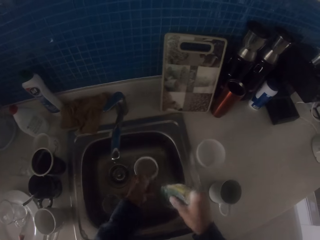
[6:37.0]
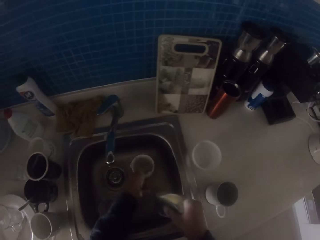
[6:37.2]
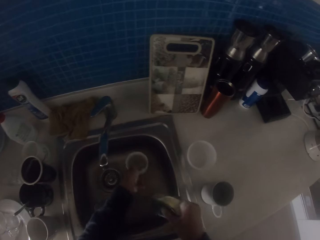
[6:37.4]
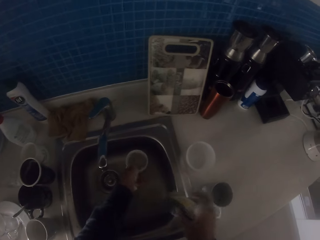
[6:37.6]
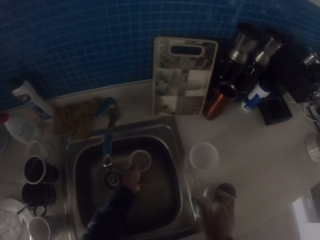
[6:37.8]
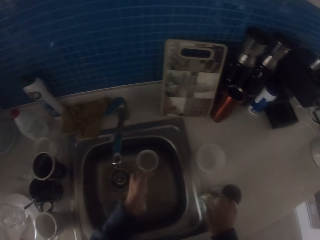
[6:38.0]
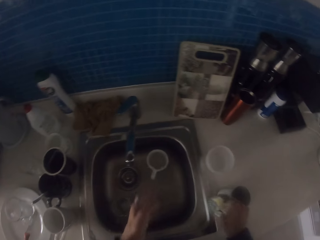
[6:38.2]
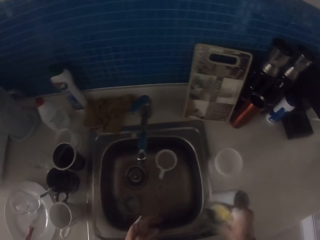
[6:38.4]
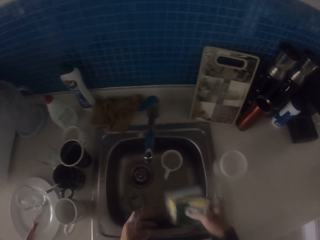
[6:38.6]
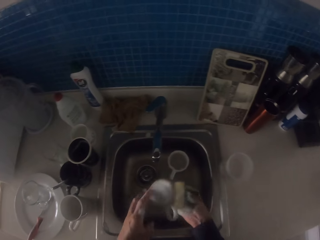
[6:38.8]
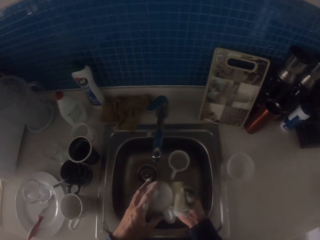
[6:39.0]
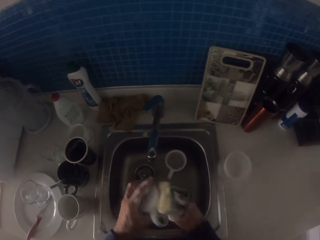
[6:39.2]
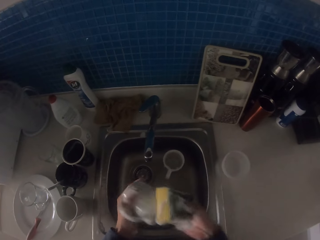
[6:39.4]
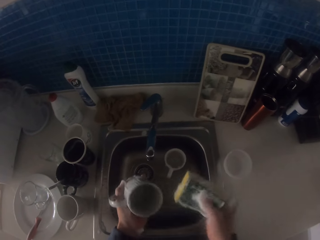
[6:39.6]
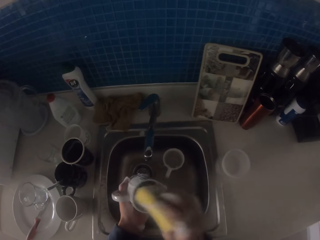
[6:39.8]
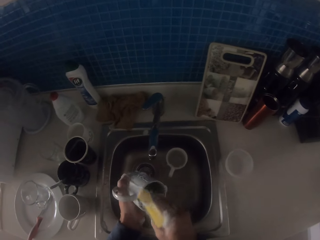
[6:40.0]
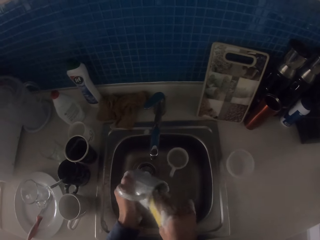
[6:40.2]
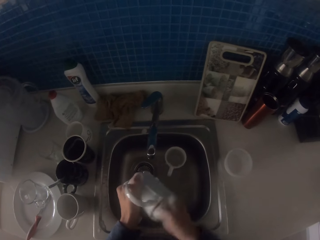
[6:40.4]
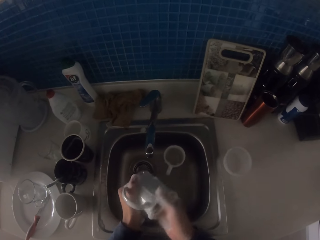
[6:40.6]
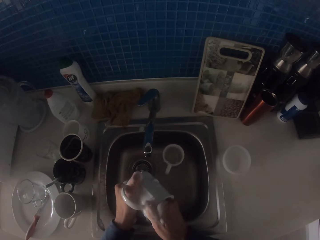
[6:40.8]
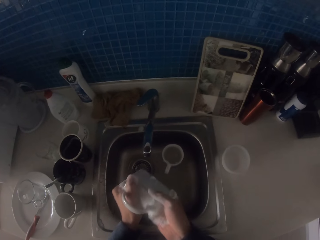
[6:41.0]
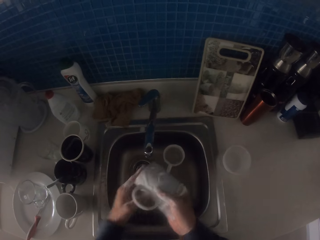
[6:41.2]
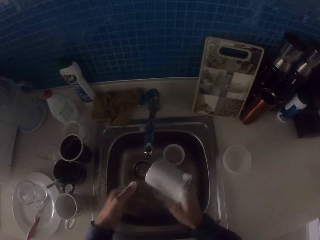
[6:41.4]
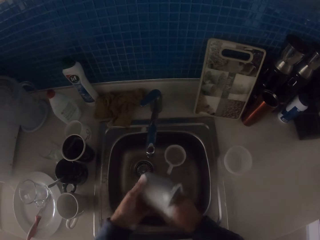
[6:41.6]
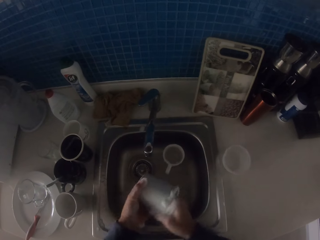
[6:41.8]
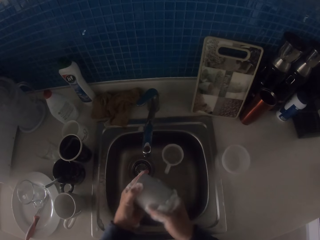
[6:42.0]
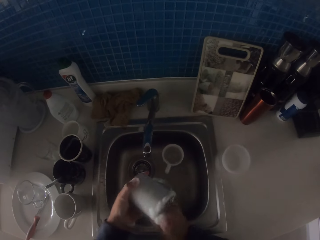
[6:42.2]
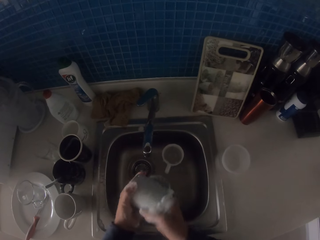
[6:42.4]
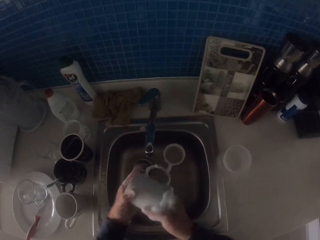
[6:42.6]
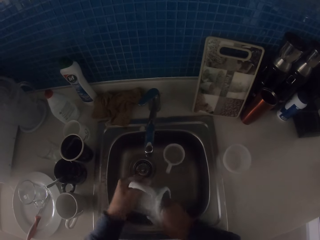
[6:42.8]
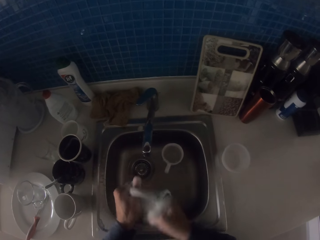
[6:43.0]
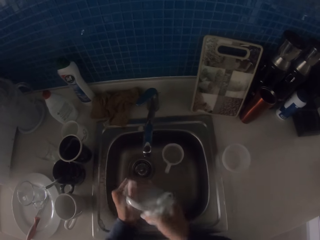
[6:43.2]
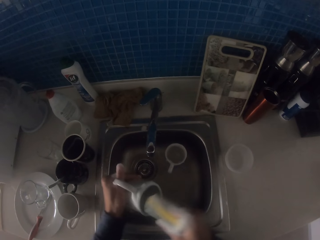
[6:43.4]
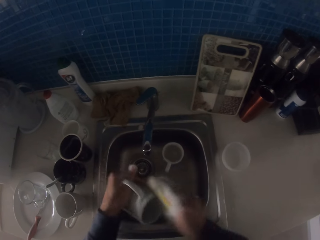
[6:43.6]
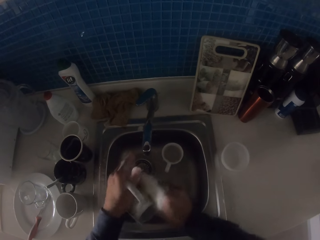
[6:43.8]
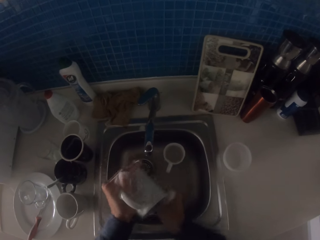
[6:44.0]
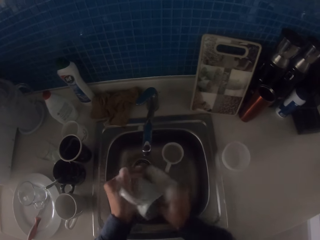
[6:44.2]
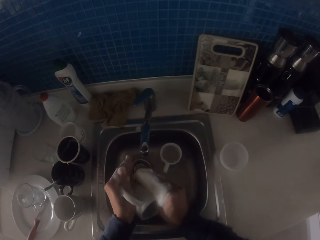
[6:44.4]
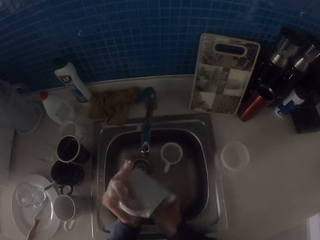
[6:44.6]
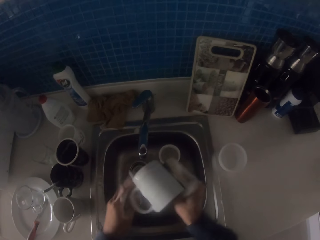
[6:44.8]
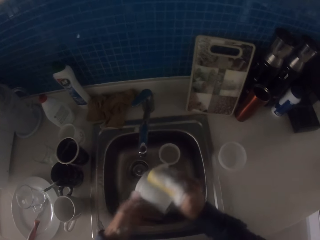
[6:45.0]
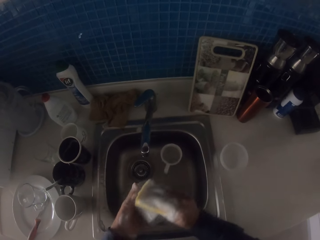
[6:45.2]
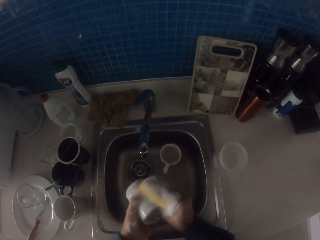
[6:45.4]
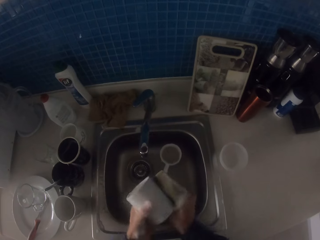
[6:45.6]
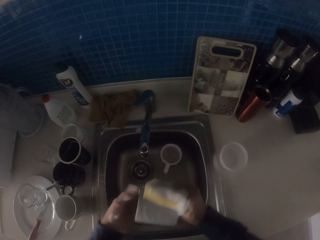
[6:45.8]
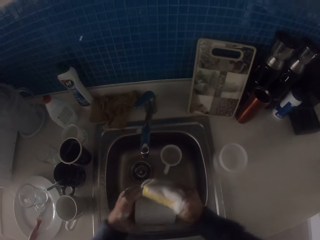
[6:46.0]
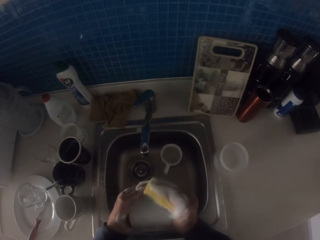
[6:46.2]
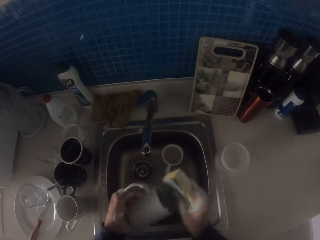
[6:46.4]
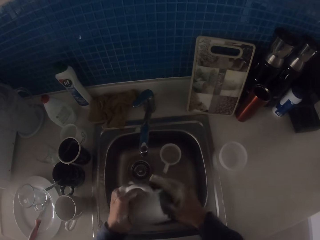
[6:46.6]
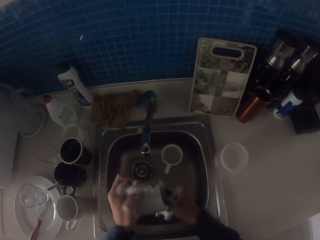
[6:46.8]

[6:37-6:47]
The camera wearer places the cup on the sink. They pick up a cup from the table sink. They pour water in the sink. They wash the cup with the dish washer.

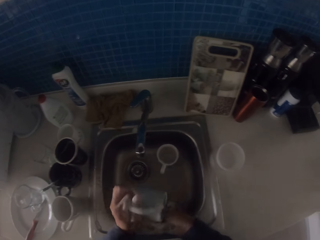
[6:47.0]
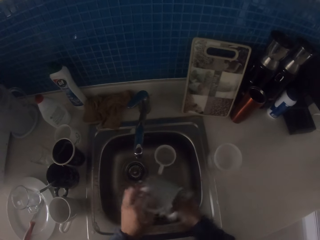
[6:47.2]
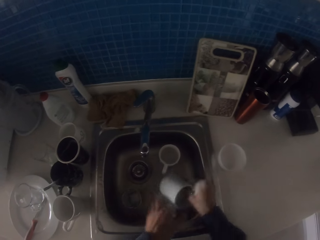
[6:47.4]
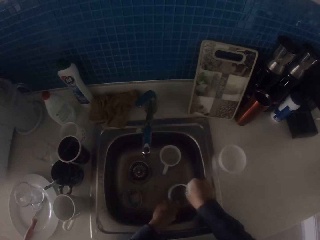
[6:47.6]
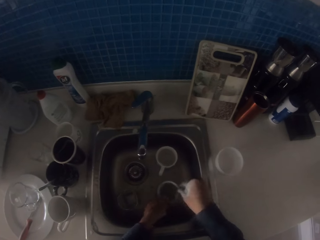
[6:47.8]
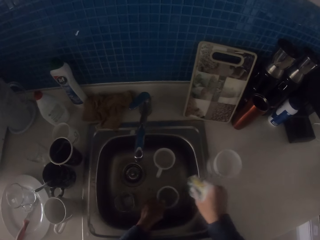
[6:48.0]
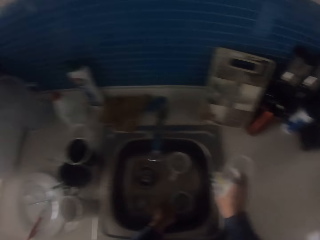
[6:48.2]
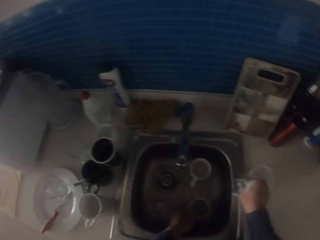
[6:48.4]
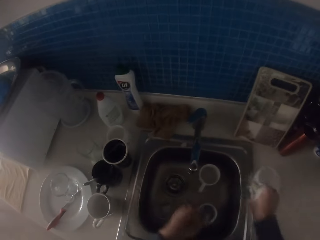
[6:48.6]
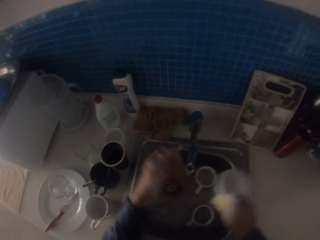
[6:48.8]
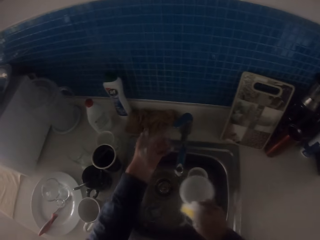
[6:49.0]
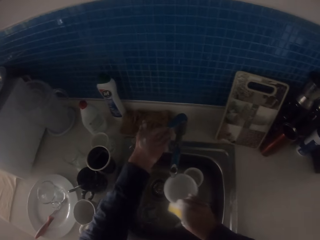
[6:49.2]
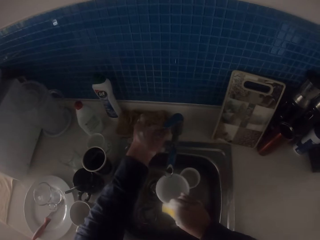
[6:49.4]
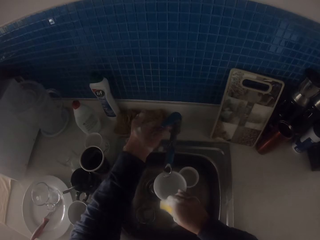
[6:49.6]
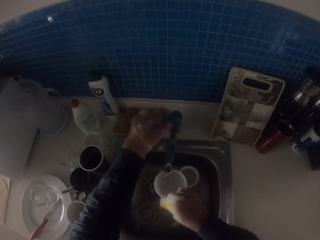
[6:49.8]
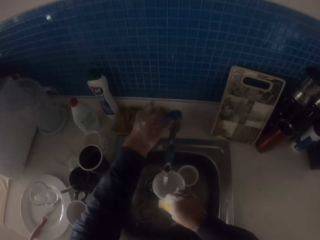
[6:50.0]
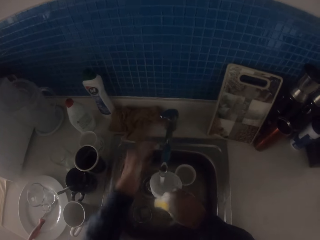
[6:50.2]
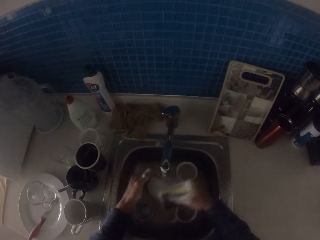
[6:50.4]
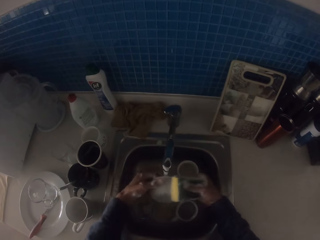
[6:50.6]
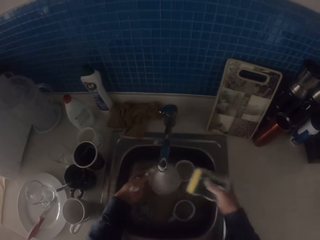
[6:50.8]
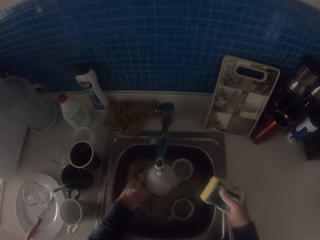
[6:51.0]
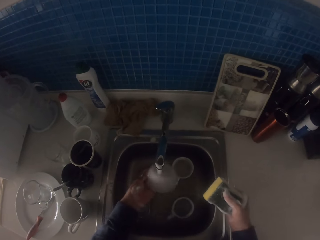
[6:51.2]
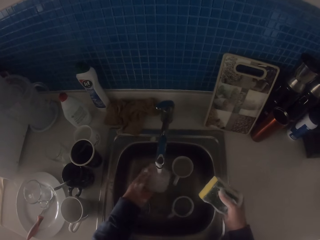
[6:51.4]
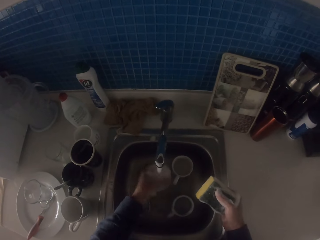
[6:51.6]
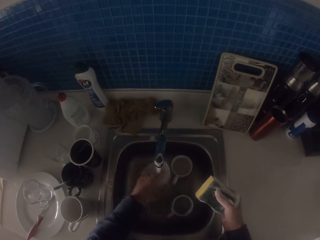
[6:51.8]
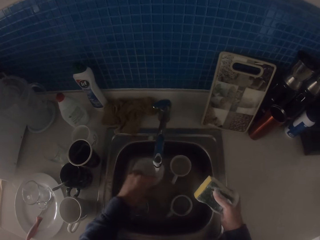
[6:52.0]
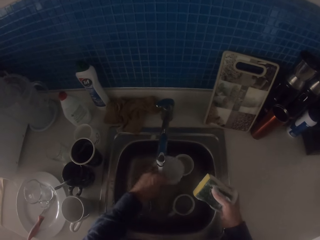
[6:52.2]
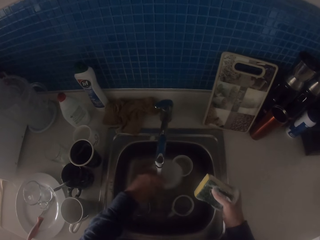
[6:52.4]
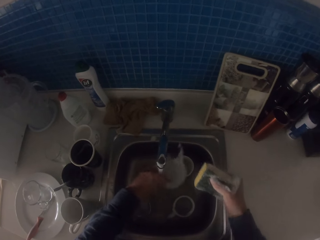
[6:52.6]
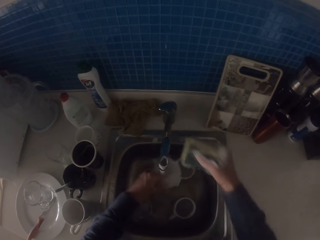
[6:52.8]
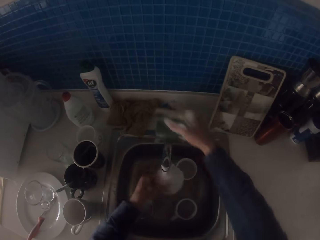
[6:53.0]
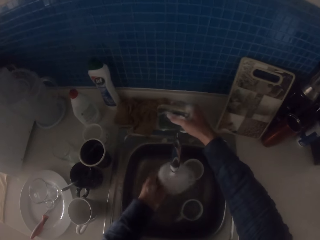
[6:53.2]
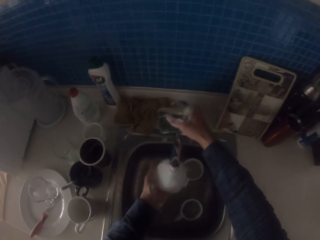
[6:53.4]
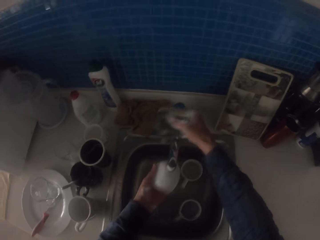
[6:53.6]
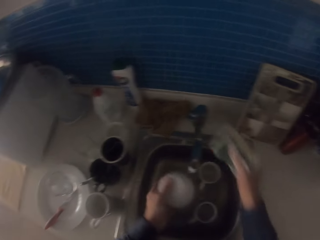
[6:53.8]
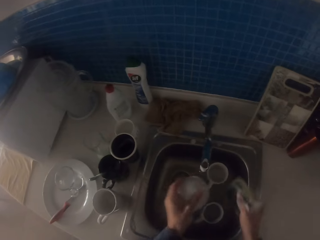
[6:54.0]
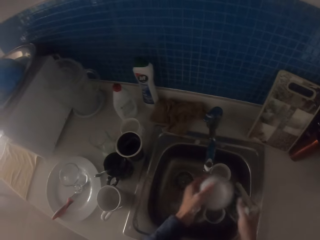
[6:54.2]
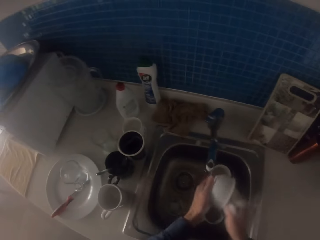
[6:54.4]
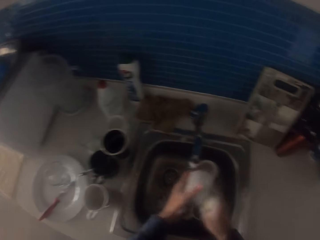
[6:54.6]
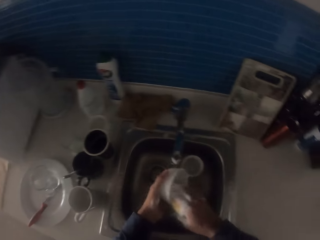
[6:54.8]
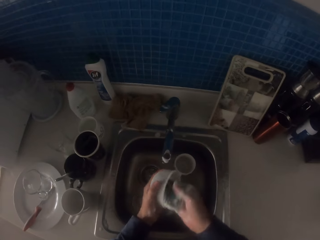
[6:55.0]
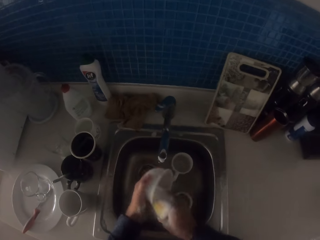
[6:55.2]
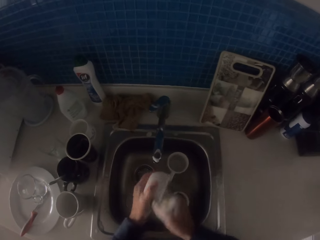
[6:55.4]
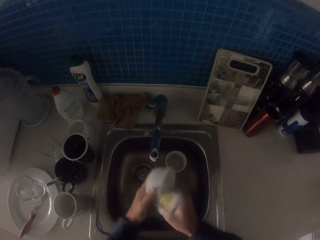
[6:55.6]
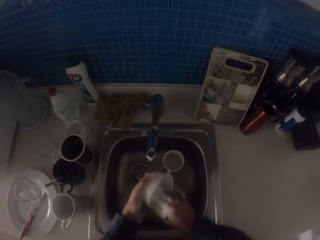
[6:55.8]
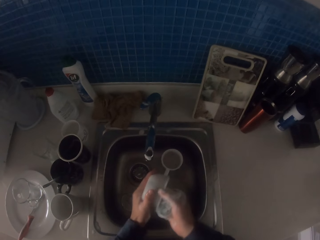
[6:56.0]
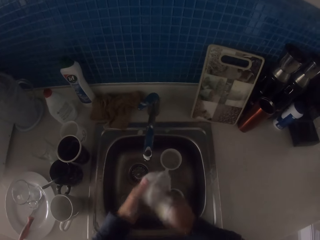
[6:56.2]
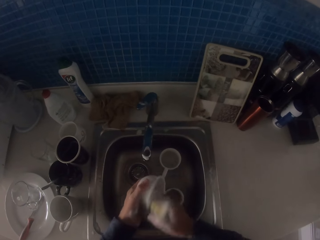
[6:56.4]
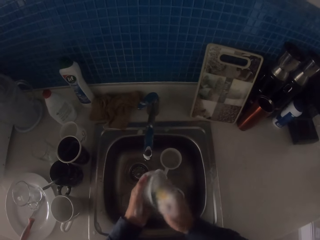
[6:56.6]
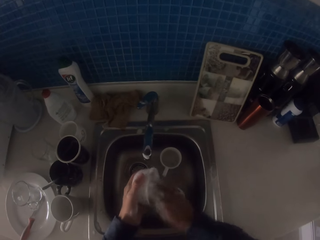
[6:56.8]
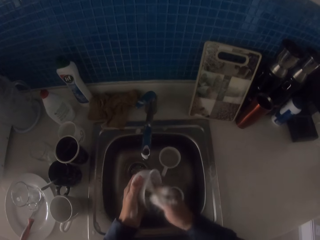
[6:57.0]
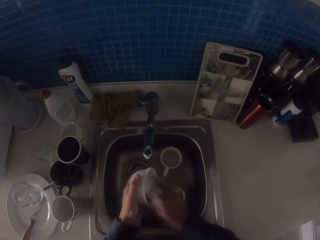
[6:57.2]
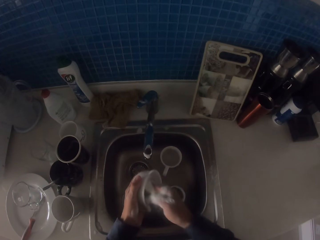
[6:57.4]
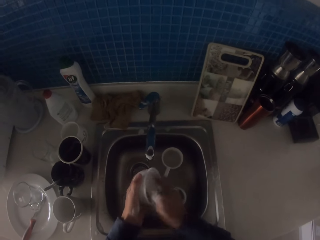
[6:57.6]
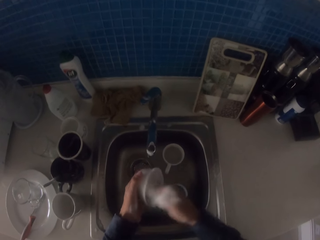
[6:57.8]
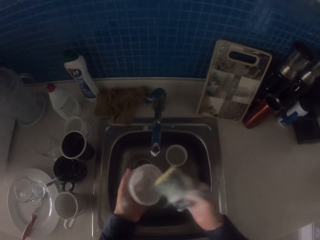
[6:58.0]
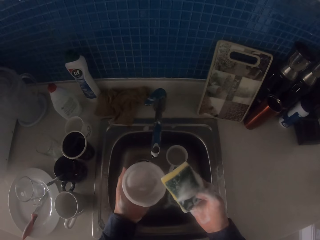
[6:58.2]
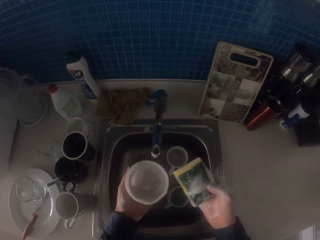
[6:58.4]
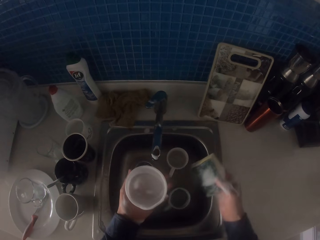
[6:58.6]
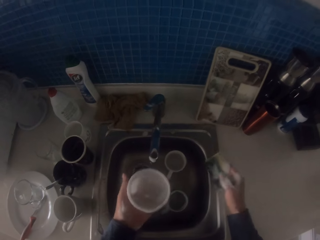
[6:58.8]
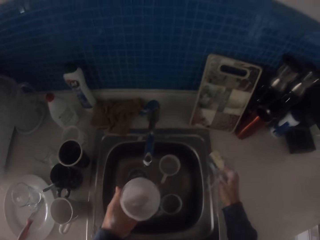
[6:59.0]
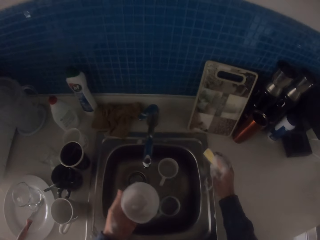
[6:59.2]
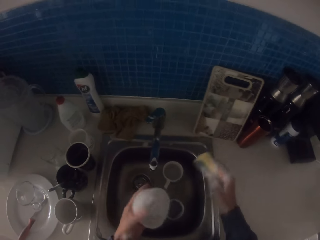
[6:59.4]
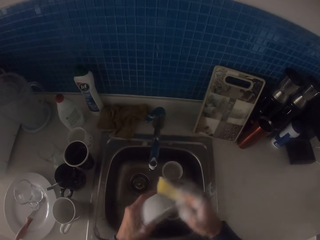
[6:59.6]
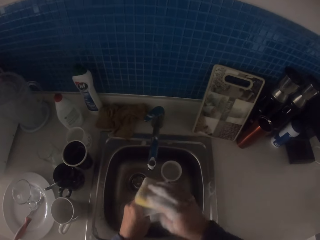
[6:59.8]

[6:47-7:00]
The camera wearer places the cup on the sink. They pick up a plastic bowl or tin from the sink table. They turn on the tap. They rinse the bowl with water. They turn off the tap. They wash the bowl with the dish washer.
